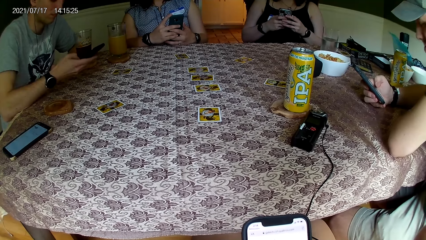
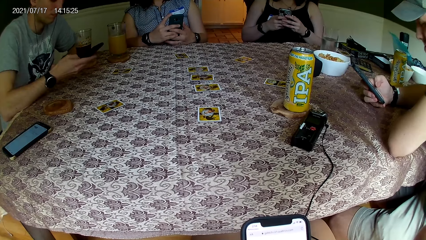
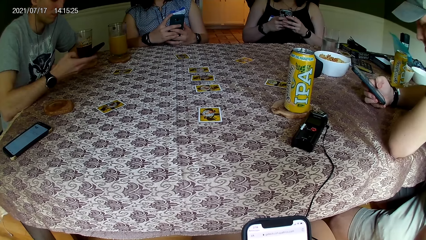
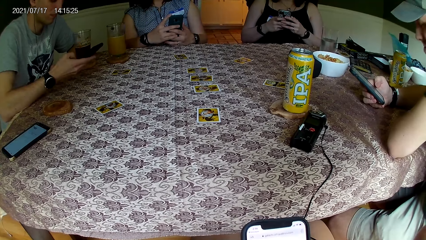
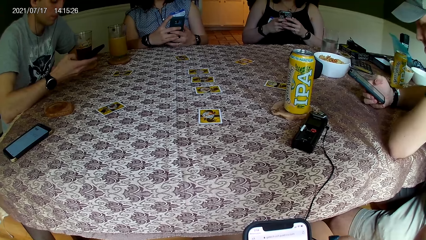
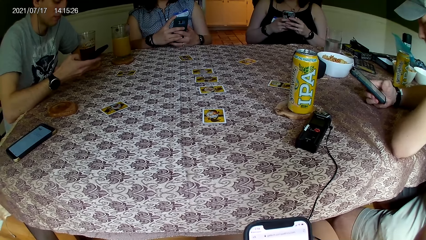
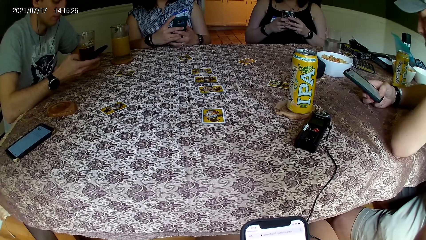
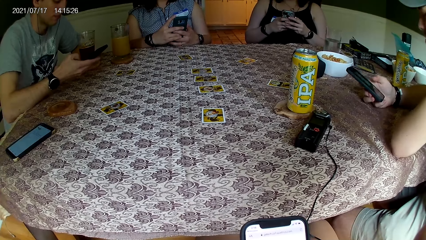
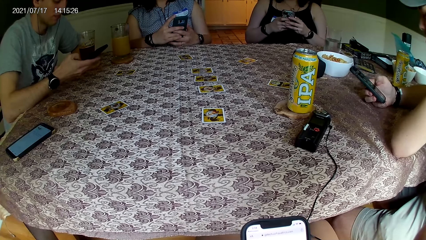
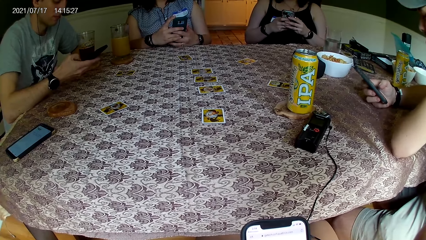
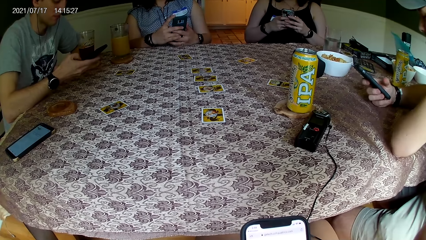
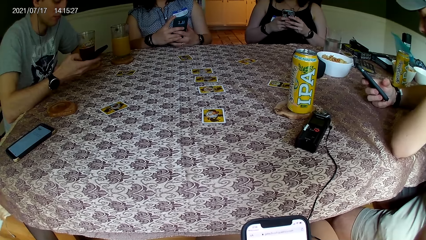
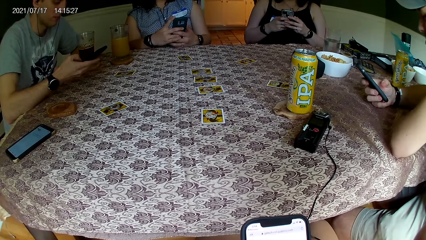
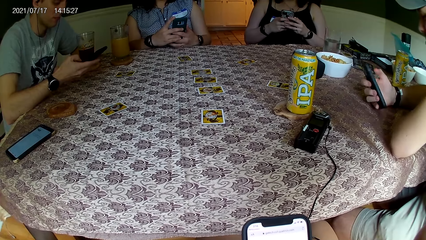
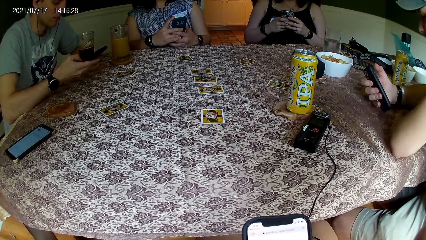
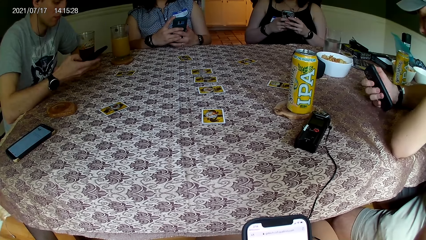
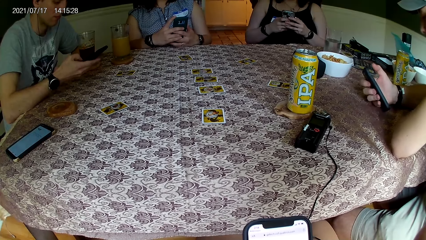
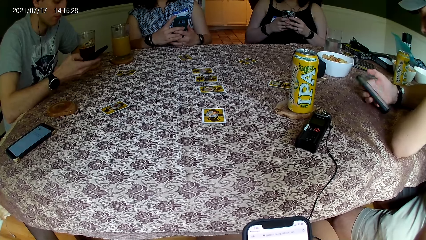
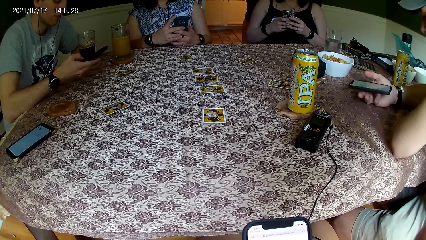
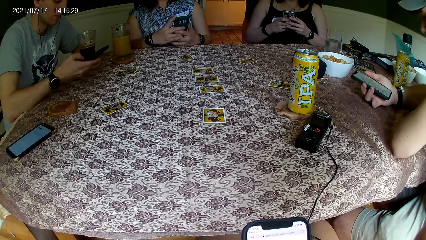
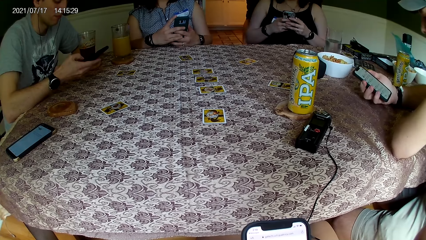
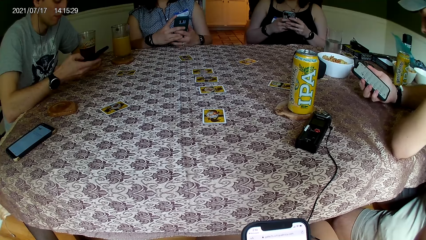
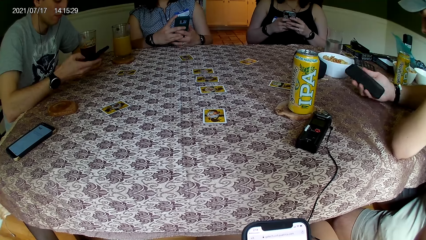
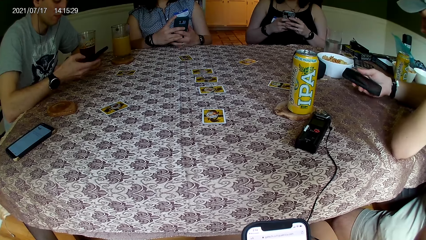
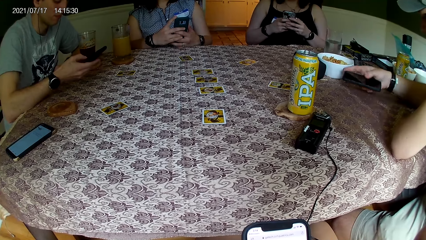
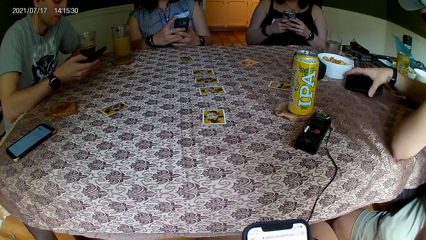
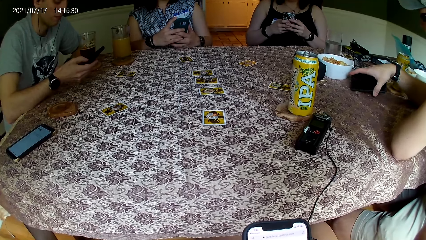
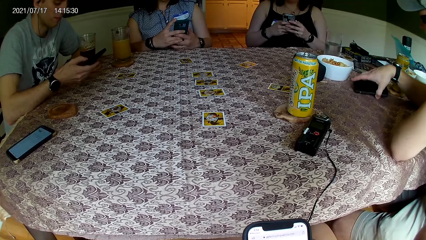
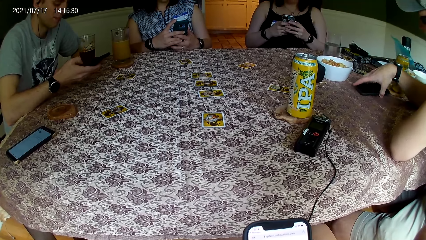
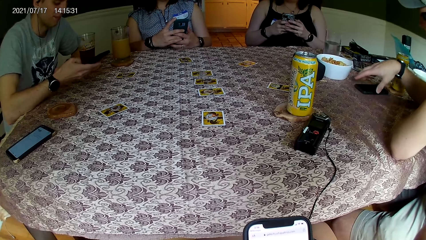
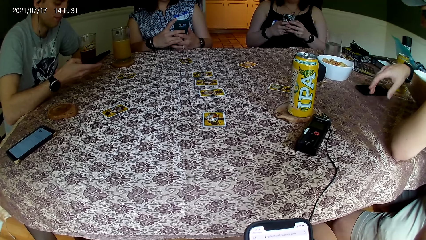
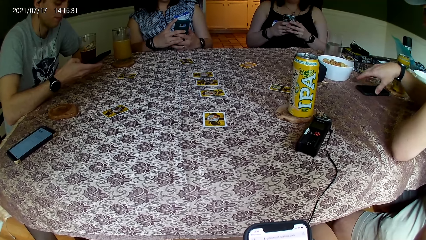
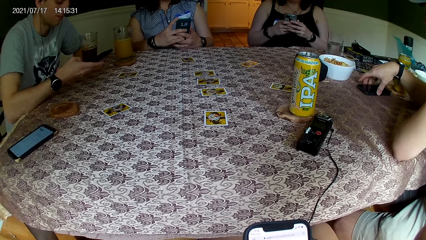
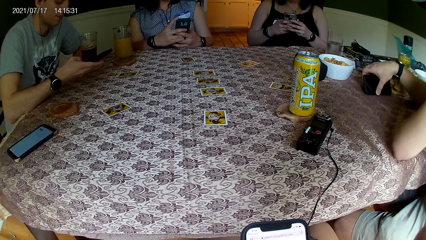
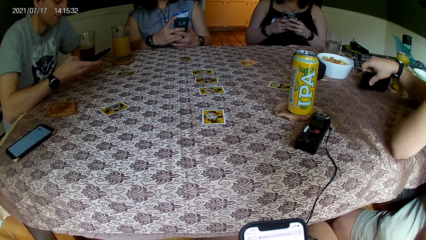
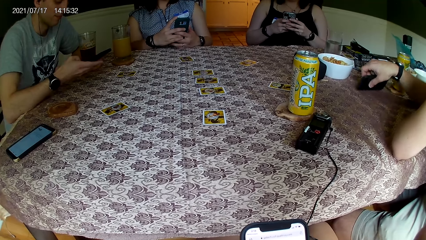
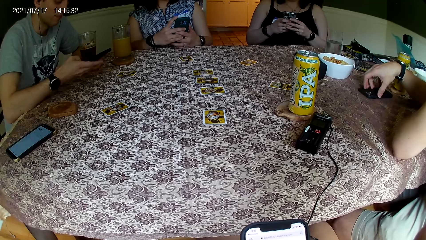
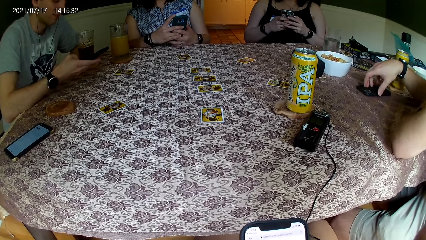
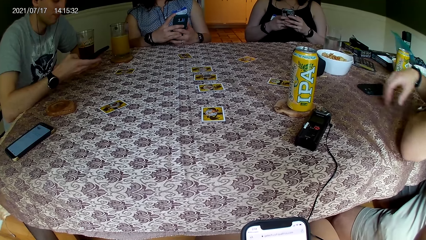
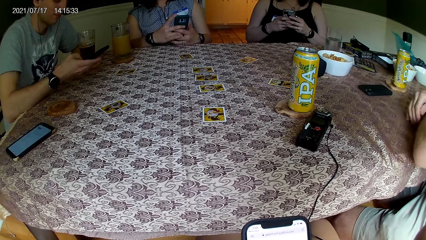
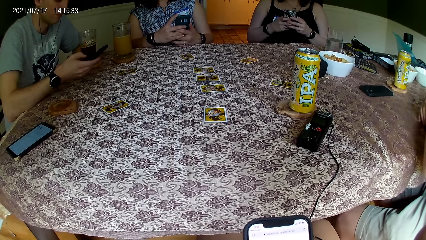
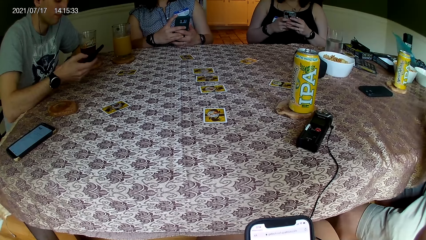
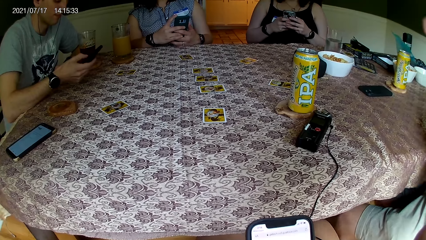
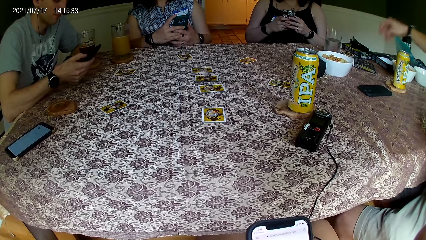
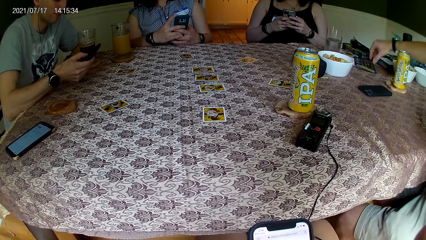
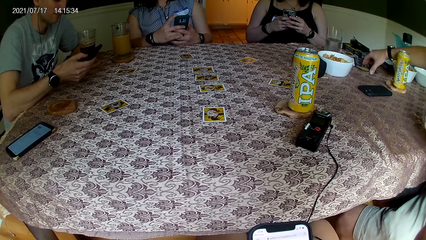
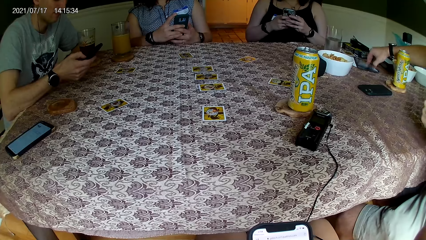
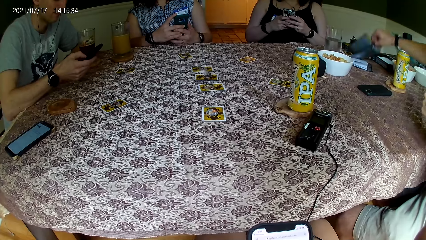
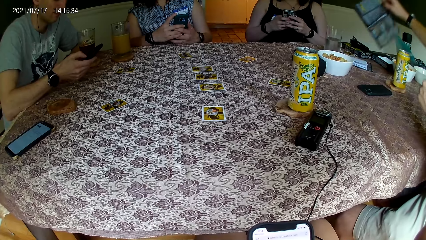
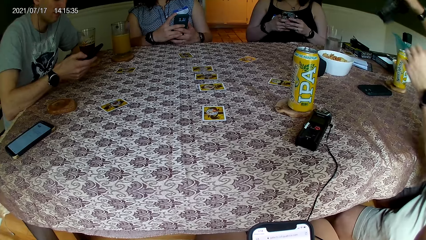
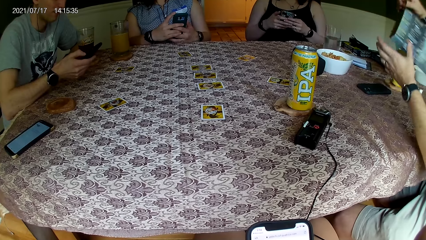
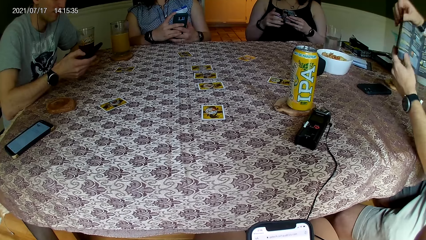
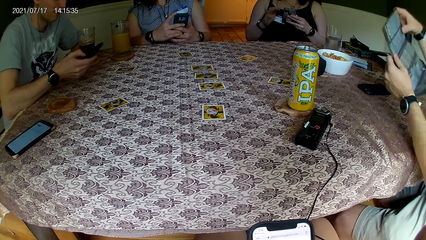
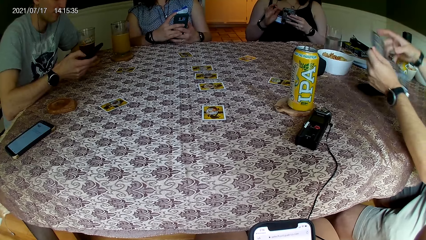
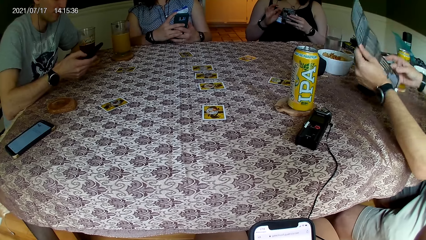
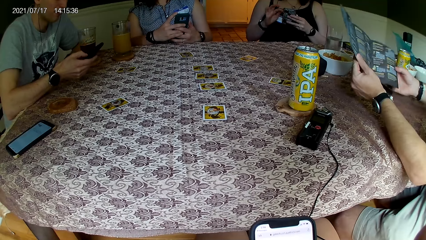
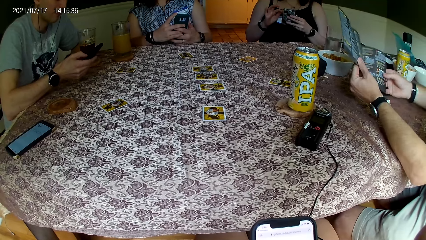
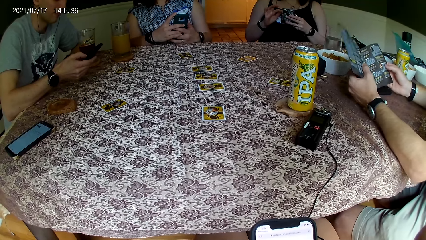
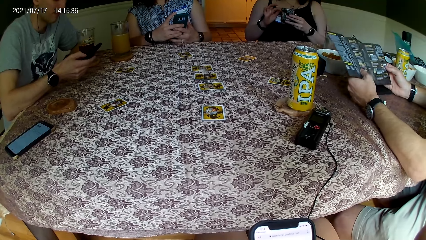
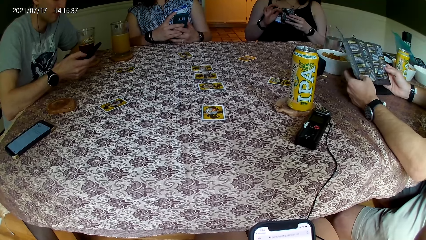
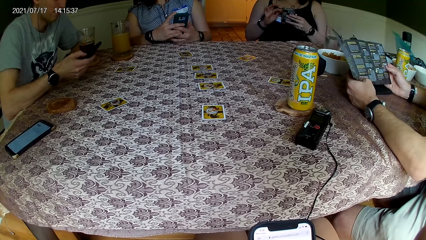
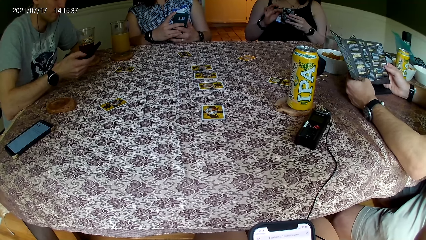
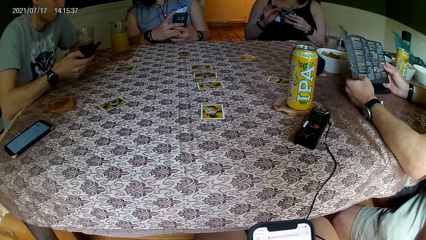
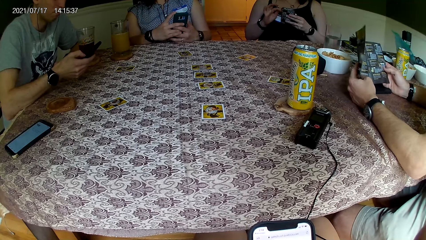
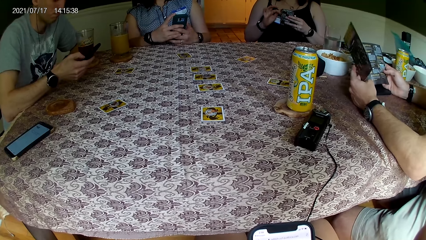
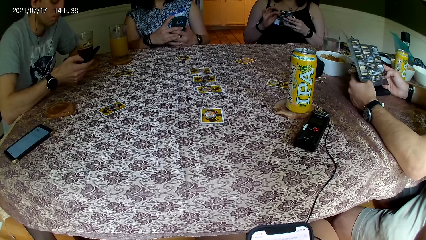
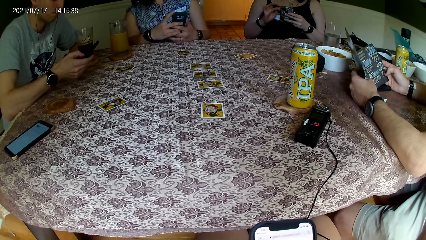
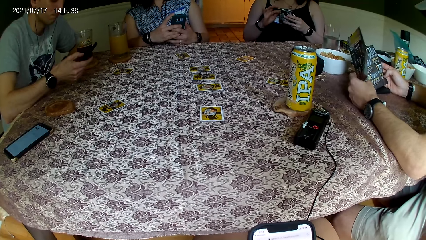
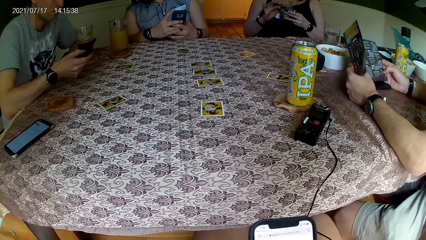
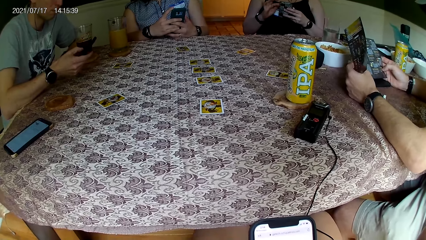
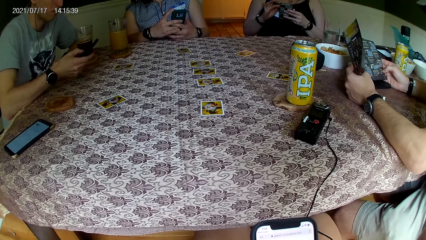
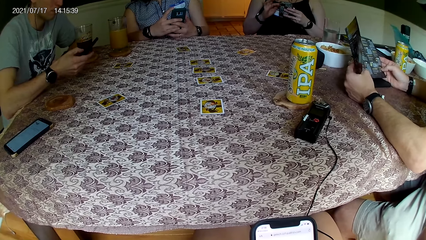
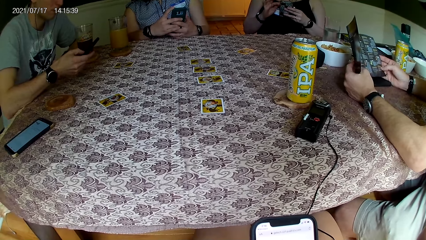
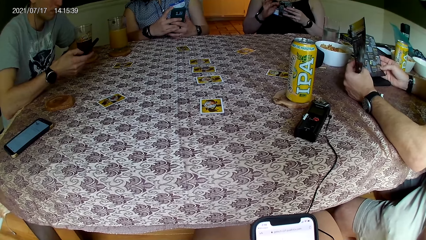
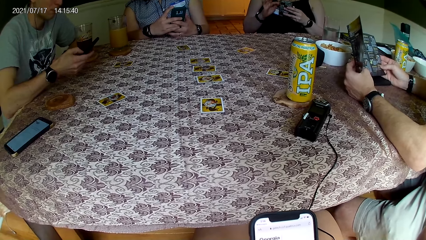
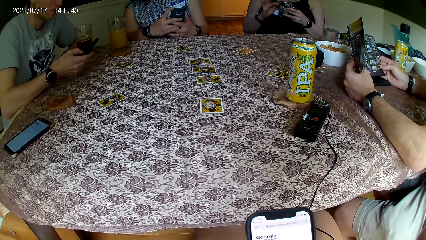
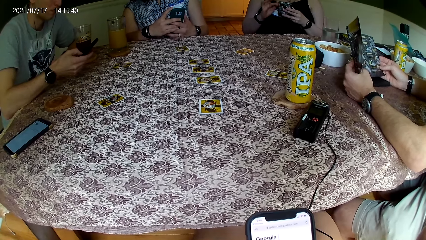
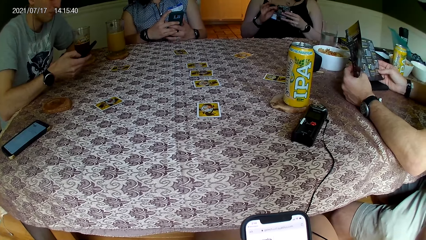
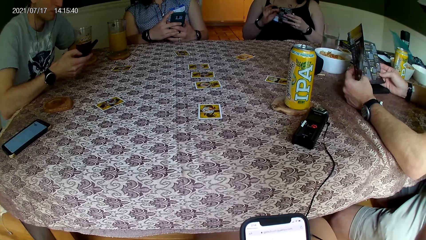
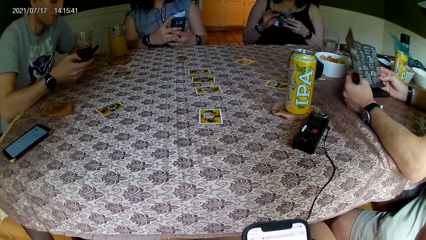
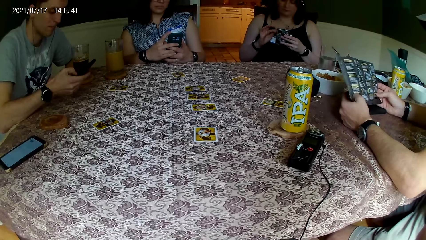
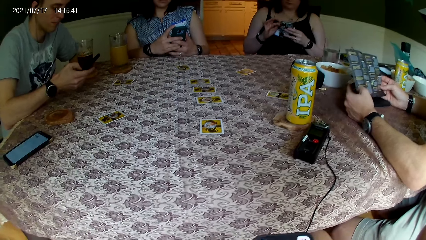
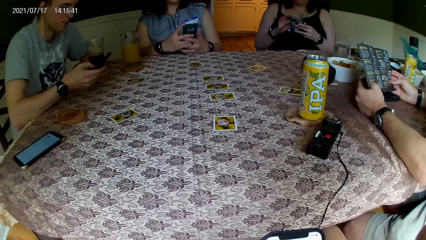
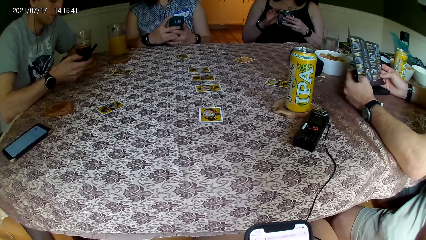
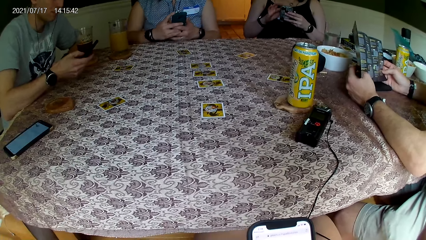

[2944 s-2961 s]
The man places the phone in his right hand on the table. The man picks up a leaflet from the table with his right hand and holds the leaflet with both hands.
